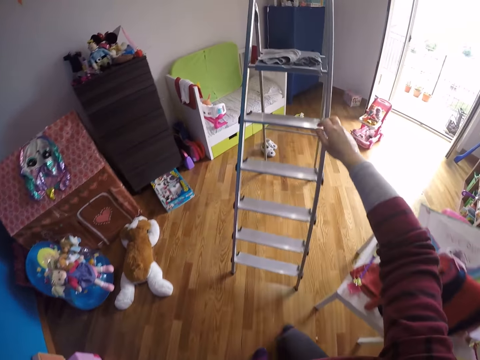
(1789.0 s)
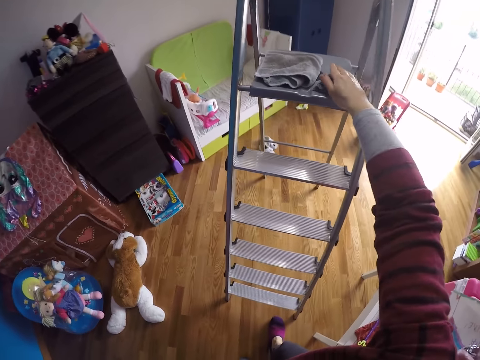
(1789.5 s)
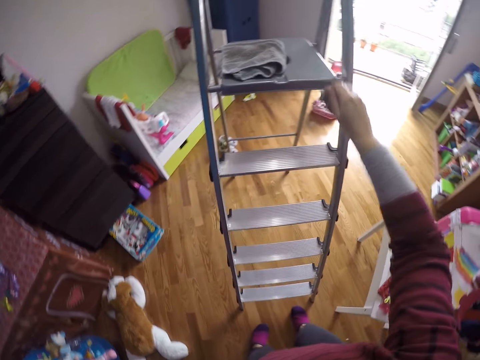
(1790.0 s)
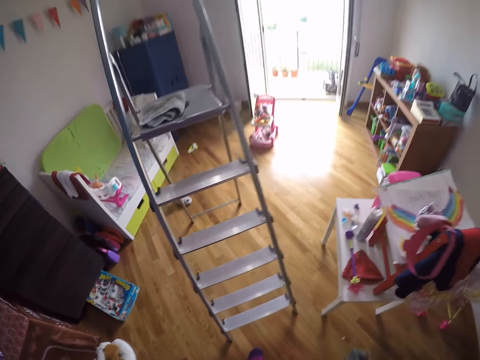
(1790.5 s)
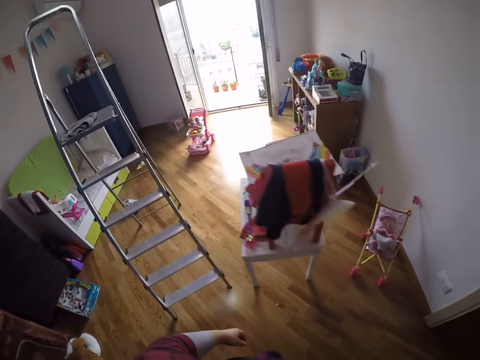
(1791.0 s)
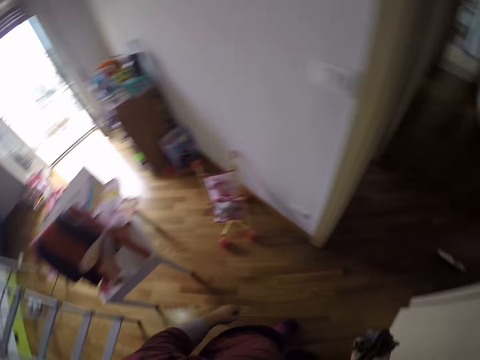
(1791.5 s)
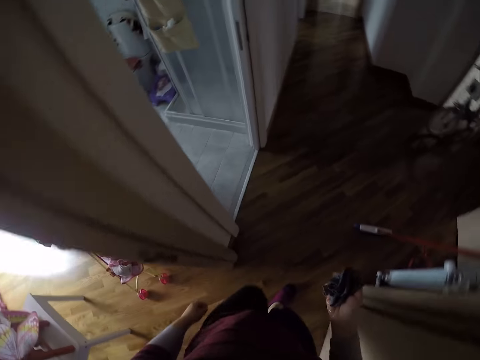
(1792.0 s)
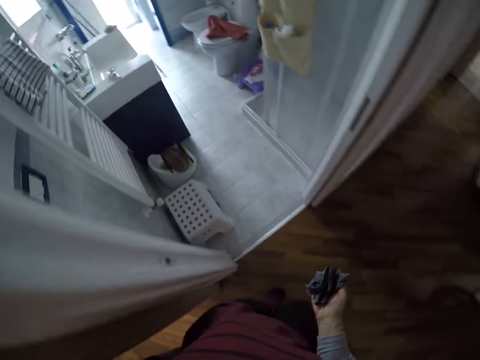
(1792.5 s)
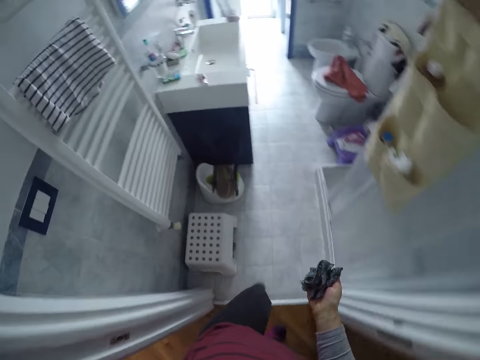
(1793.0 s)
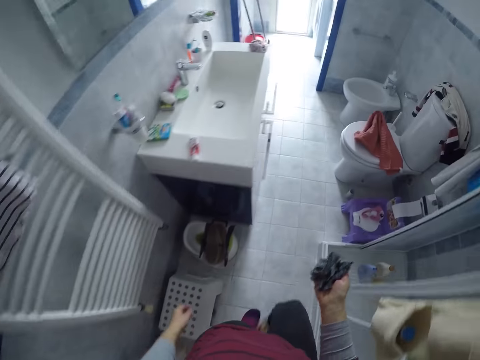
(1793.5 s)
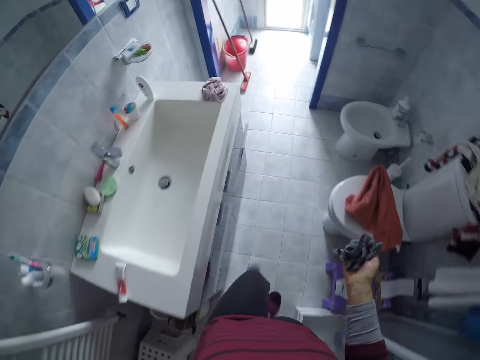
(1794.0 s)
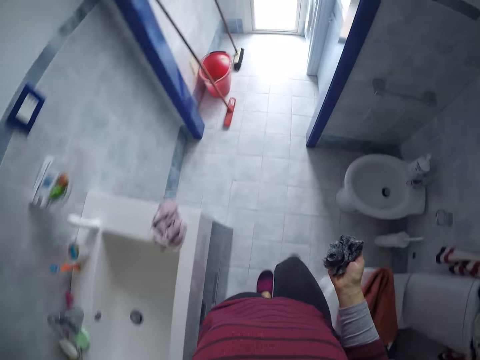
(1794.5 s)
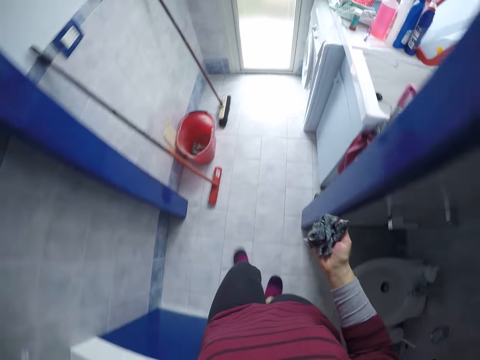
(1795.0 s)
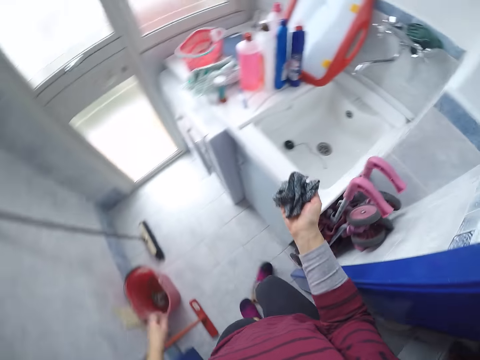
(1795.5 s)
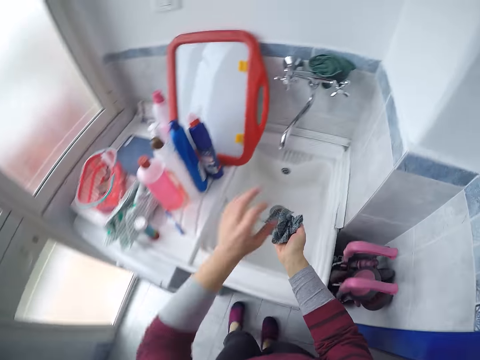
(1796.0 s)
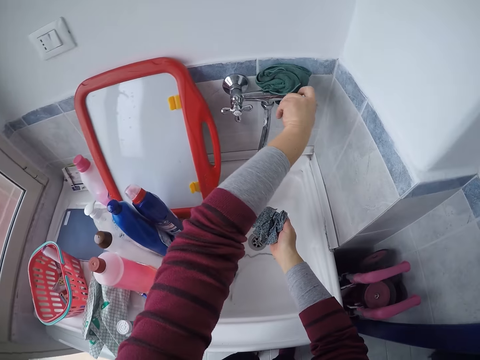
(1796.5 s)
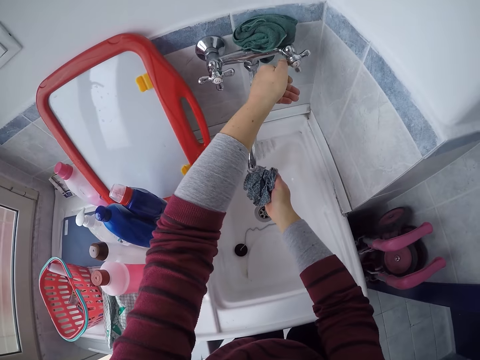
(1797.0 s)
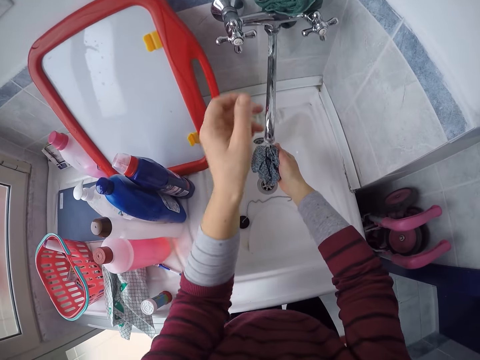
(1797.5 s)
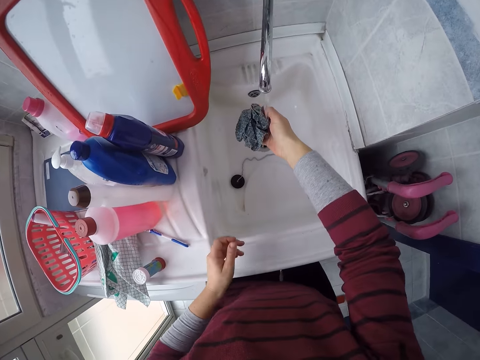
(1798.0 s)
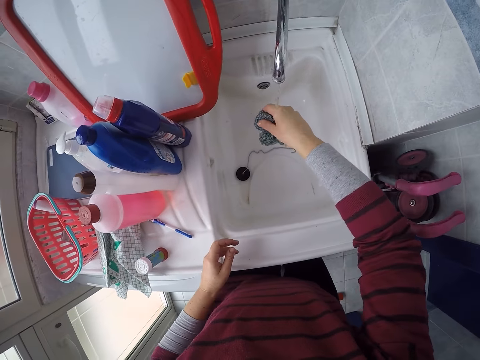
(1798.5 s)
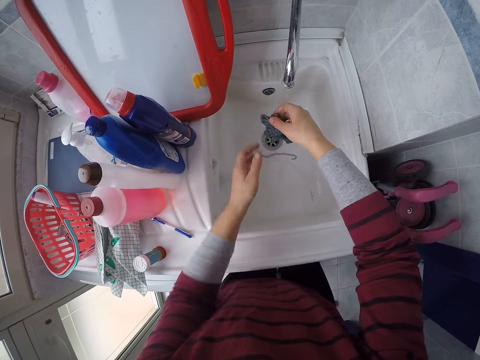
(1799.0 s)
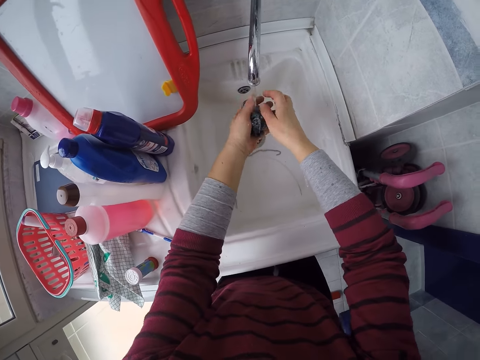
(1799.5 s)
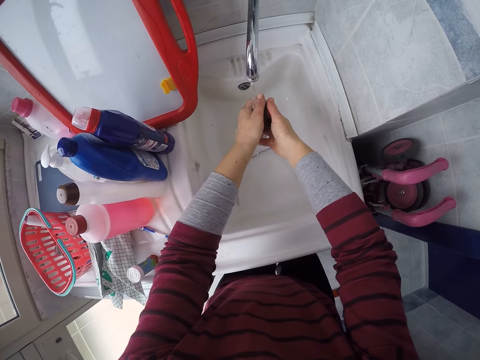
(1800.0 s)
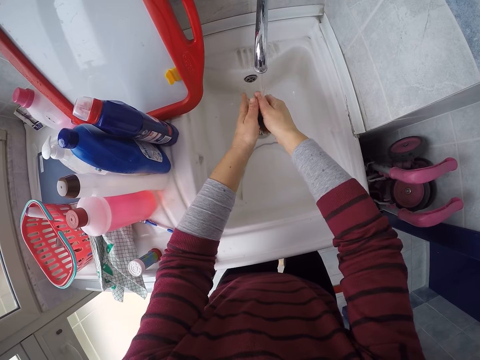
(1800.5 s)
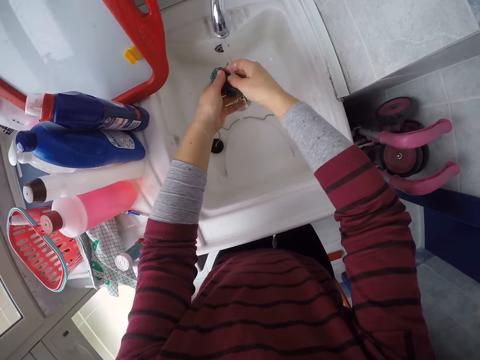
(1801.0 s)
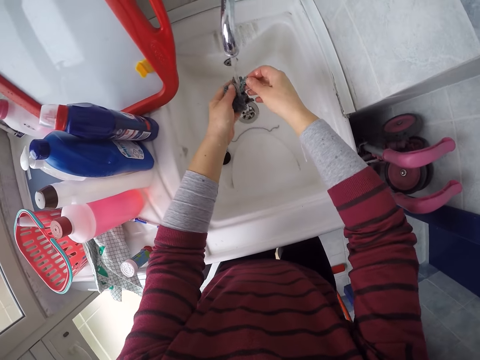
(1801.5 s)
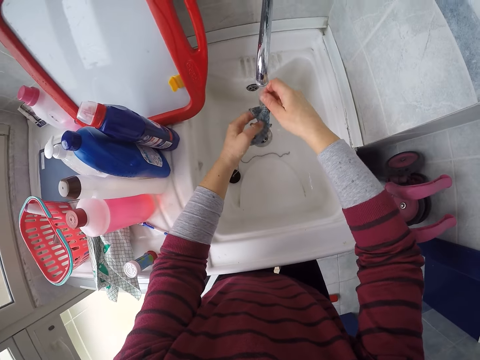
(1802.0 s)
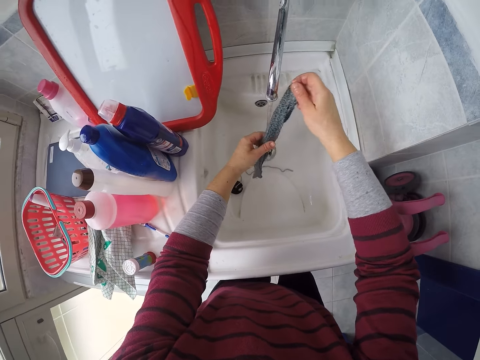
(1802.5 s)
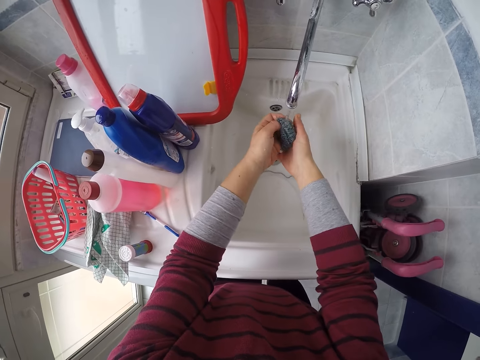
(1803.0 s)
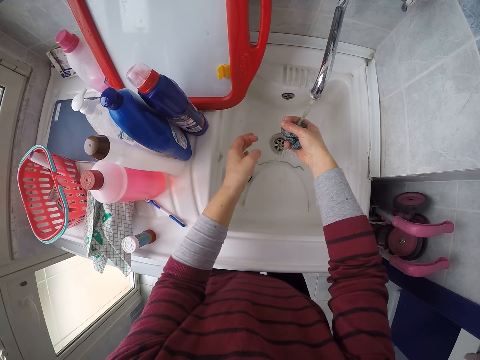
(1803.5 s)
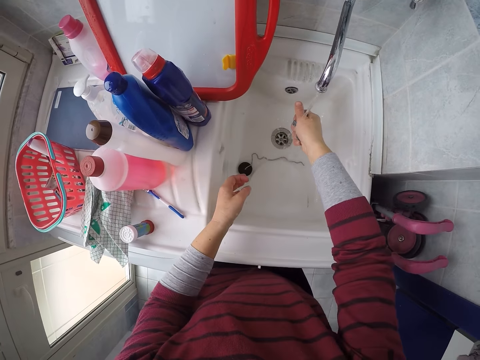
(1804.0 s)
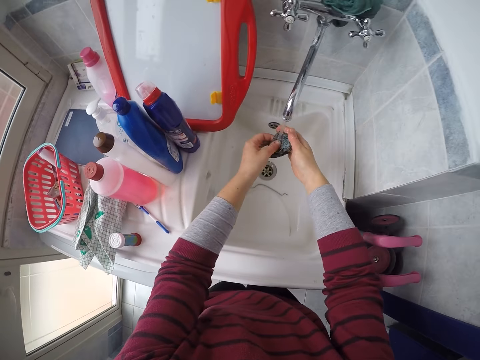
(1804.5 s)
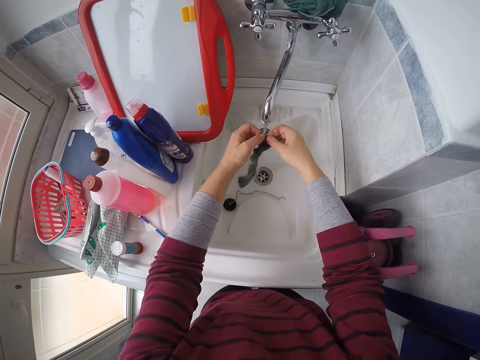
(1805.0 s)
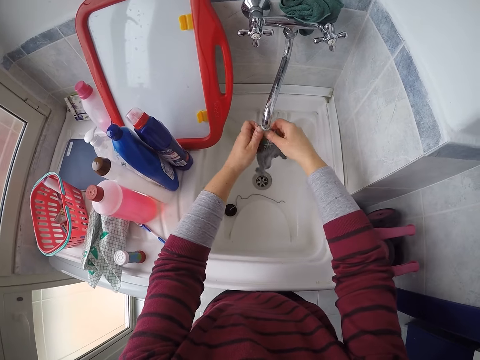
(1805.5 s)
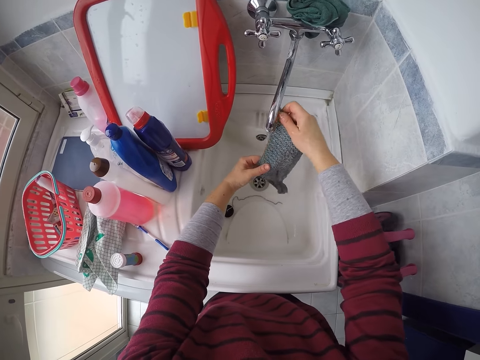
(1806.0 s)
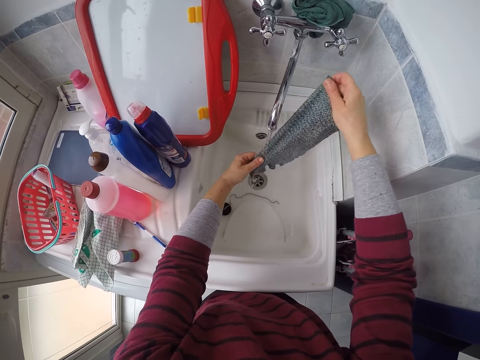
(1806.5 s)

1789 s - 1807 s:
The camera wearer grabs the rag or cloth on the ladder with her right hand. She walks to the bathroom. She places the rag in her right hand under the tap. She turns on the tap with her left hand. She rinses the rag with both hands in the sink. She squeezes the cloth in the sink. She stretches the cloth in the sink. She squeezes the cloth in the sink. She stretches the cloth in the sink.

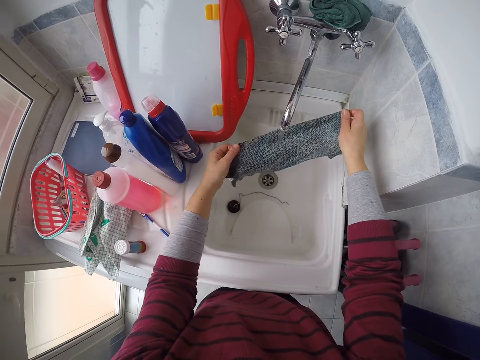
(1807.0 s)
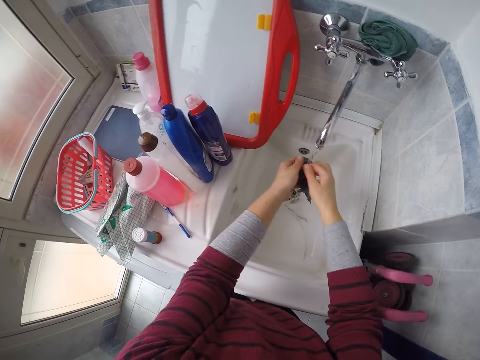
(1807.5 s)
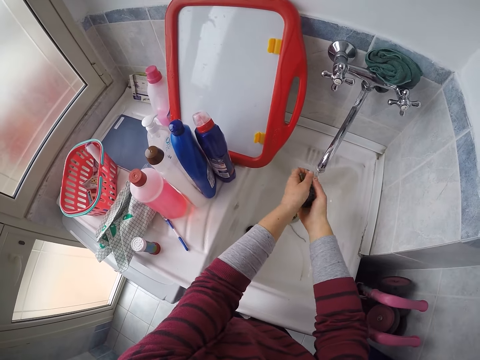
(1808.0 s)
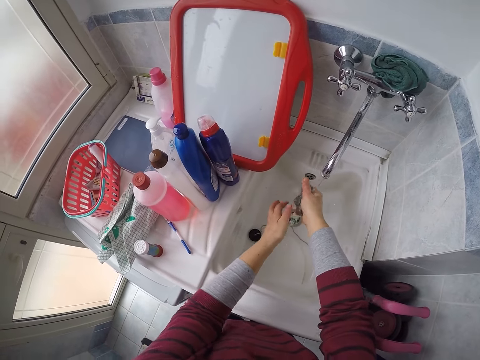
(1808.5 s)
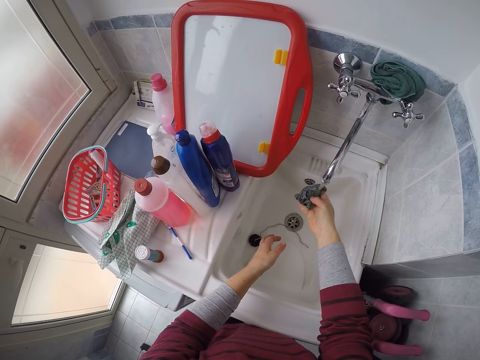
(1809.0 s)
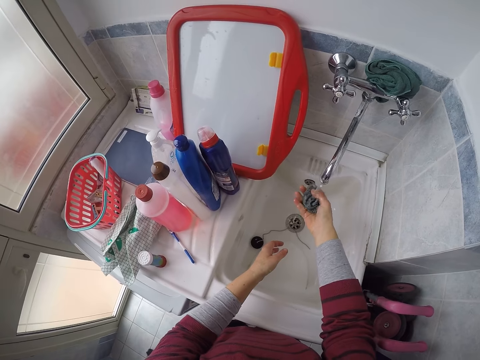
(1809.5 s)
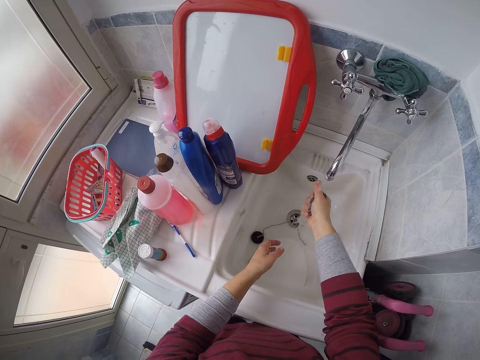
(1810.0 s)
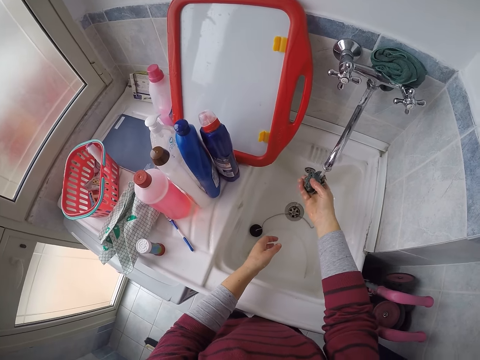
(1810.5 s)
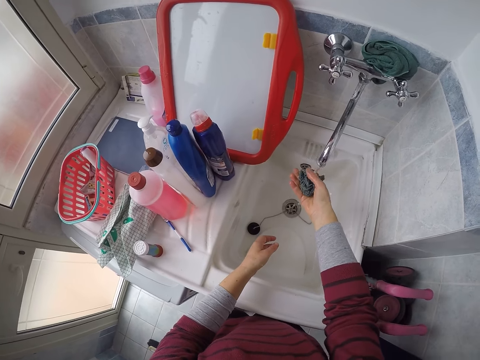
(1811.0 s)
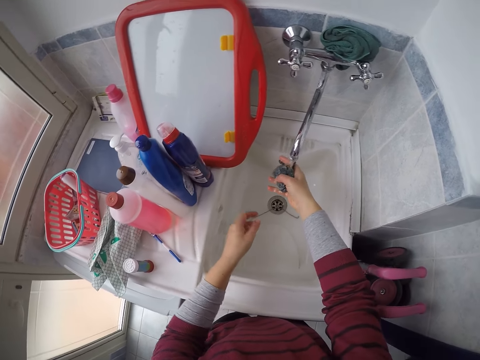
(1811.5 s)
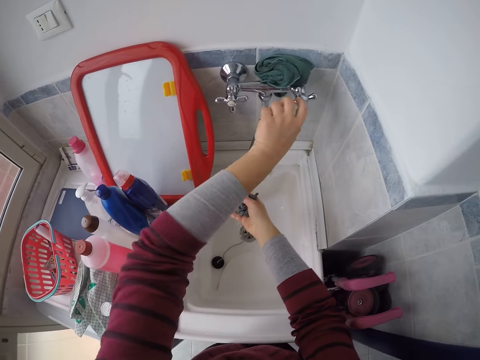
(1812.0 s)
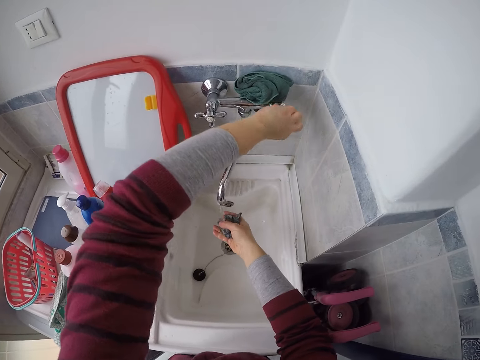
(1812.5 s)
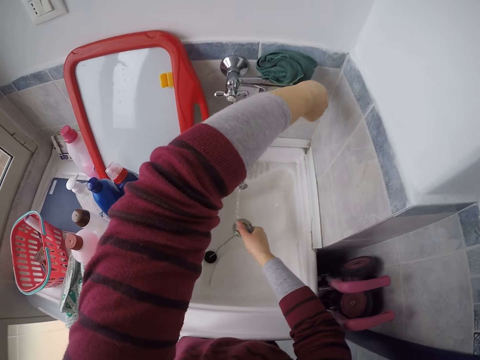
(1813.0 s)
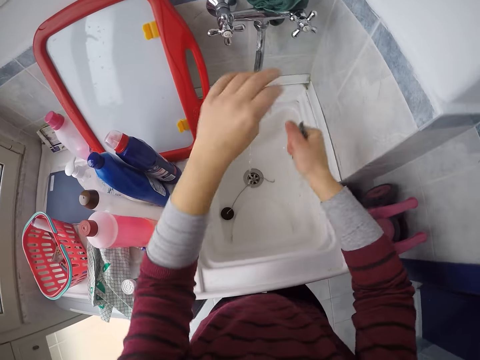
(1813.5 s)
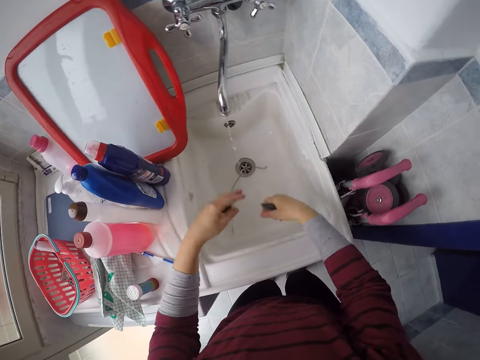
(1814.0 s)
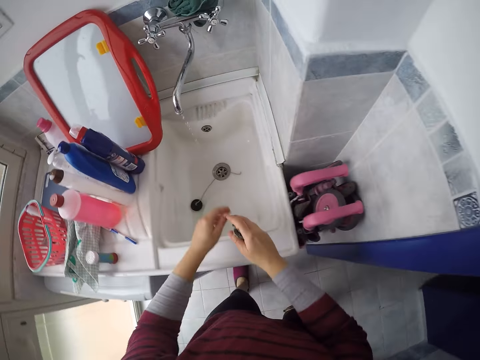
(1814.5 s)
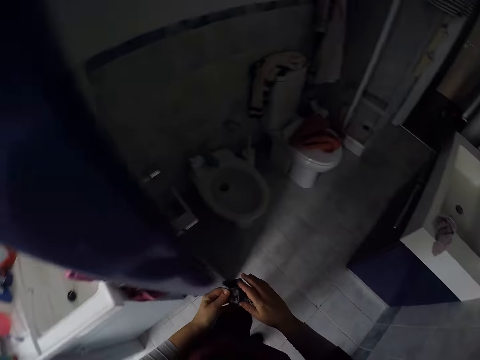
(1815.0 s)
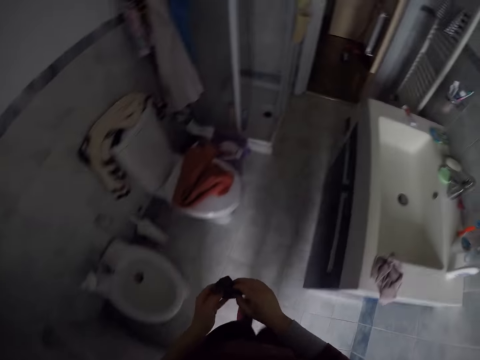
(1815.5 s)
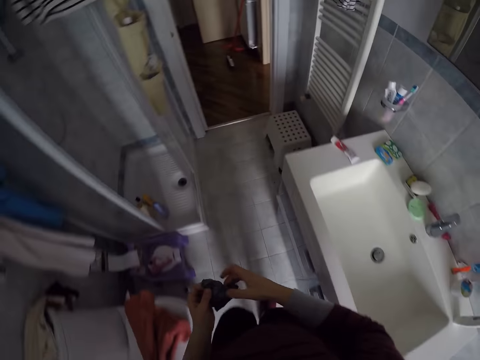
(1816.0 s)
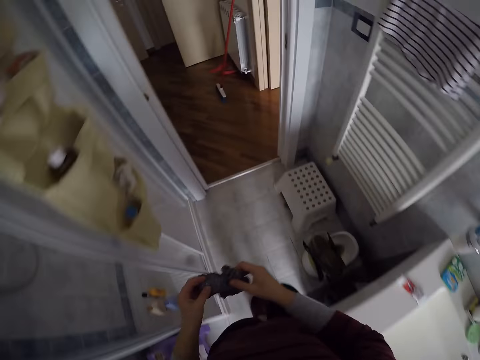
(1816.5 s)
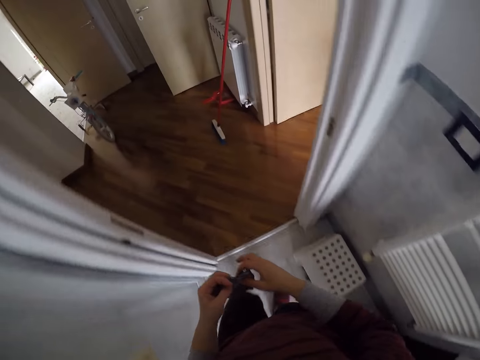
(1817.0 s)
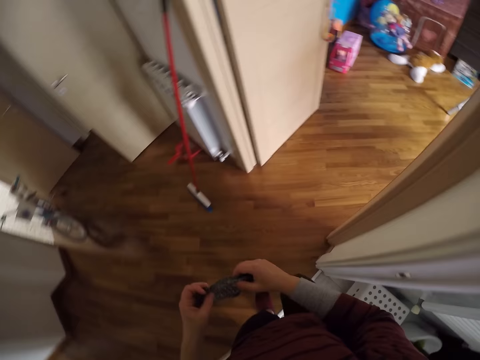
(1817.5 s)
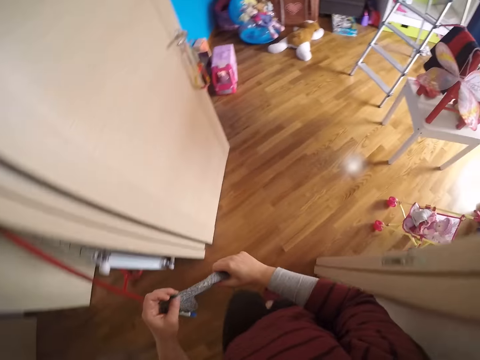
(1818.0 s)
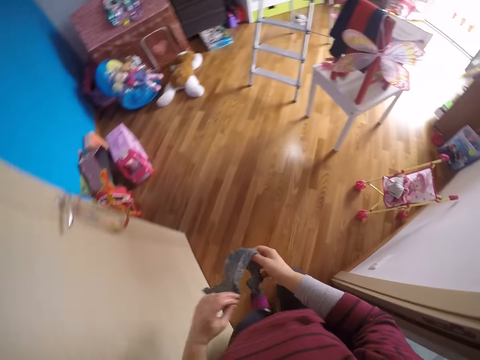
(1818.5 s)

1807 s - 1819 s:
The camera wearer squeezes a cloth in the sink. She closes the tap with her left hand. She squeezes the towel with her right hand in the sink. She flaps her hand in the sink to remove water. She walks out of the bathroom to the room. She stretches the cloth. She walks around.
